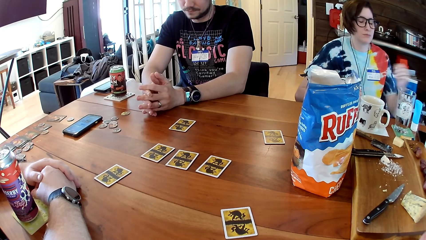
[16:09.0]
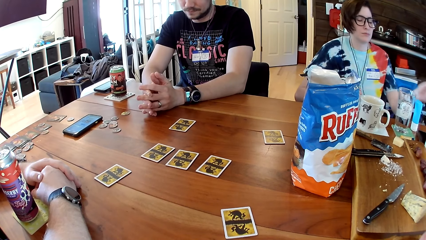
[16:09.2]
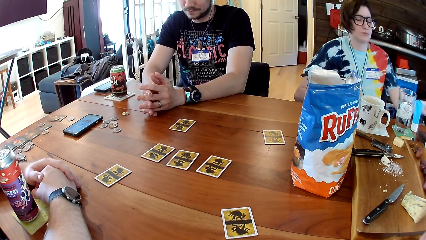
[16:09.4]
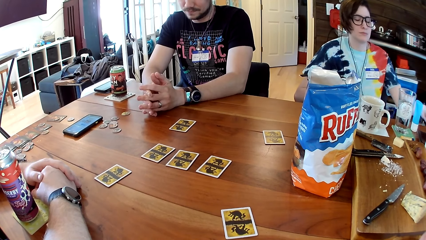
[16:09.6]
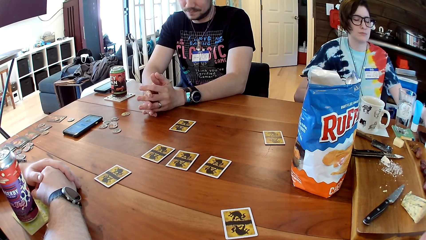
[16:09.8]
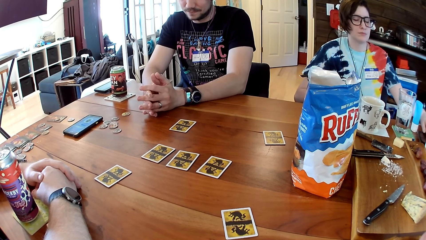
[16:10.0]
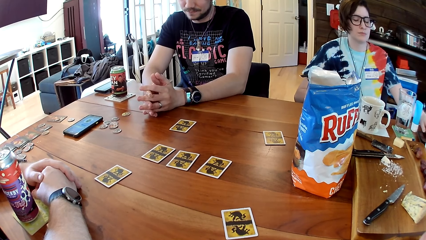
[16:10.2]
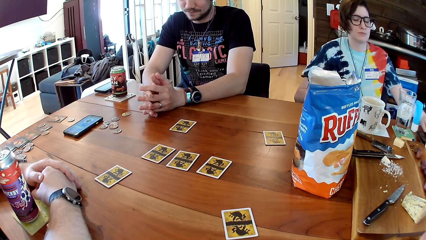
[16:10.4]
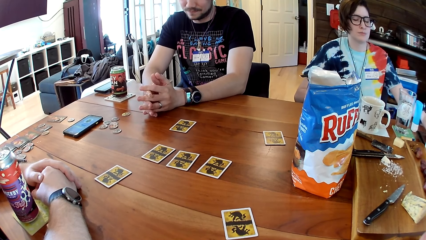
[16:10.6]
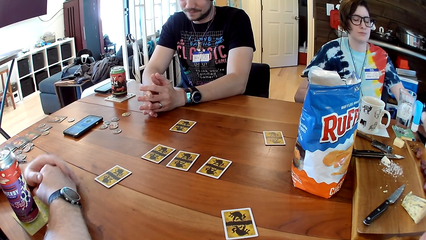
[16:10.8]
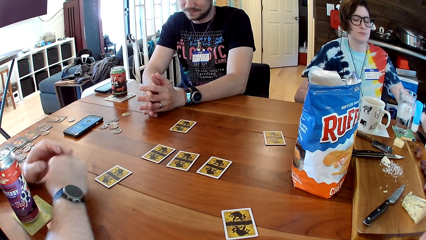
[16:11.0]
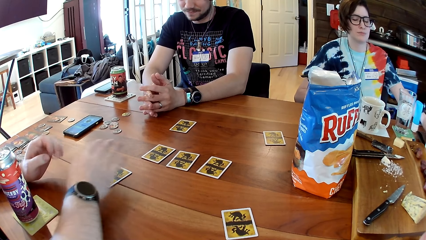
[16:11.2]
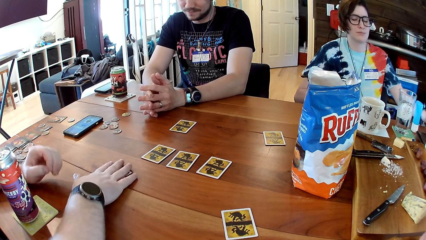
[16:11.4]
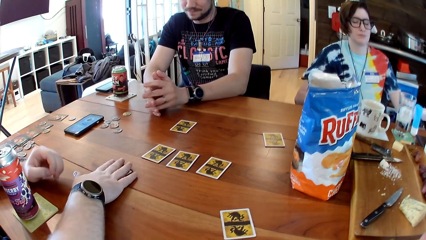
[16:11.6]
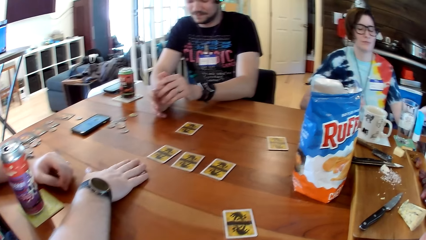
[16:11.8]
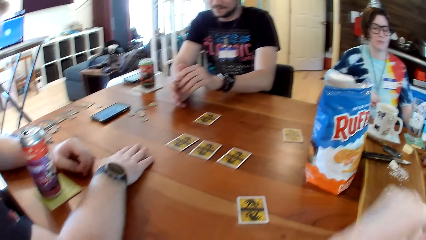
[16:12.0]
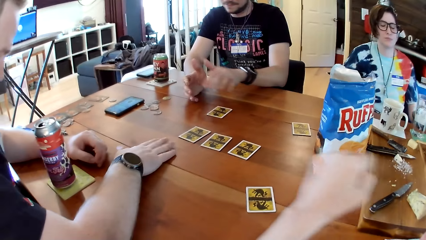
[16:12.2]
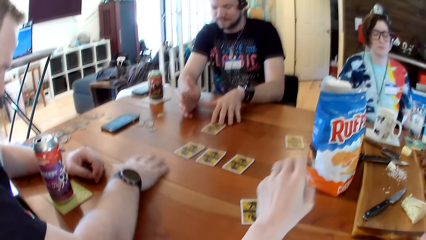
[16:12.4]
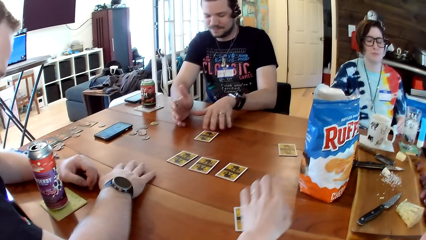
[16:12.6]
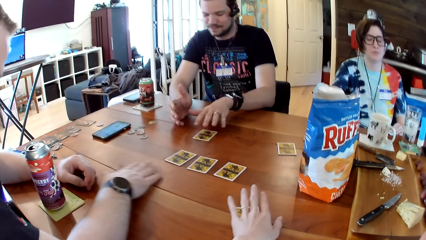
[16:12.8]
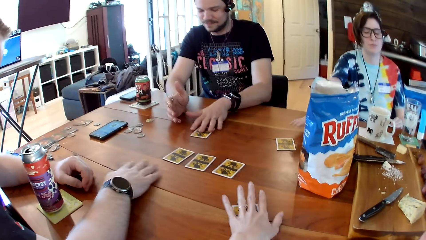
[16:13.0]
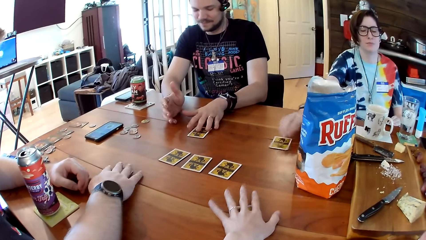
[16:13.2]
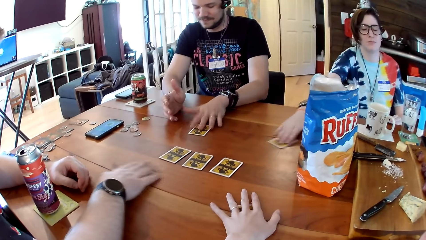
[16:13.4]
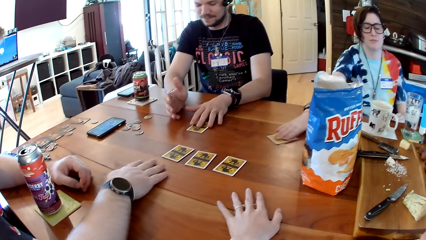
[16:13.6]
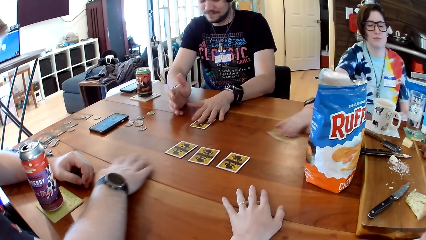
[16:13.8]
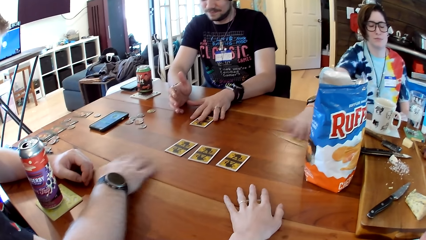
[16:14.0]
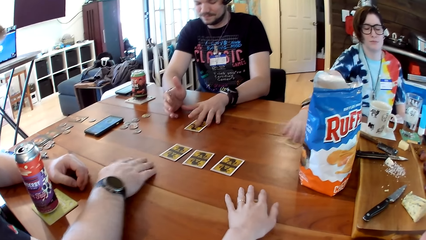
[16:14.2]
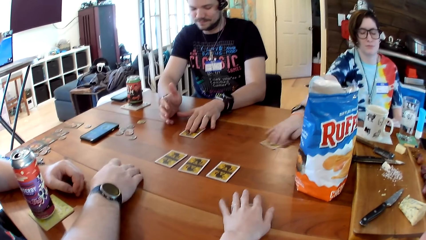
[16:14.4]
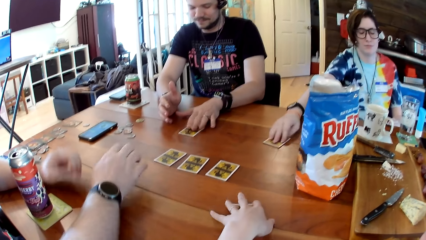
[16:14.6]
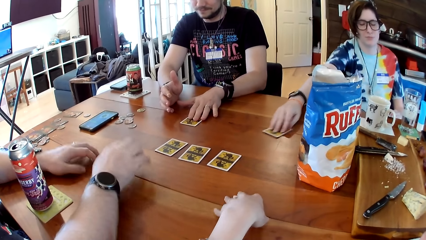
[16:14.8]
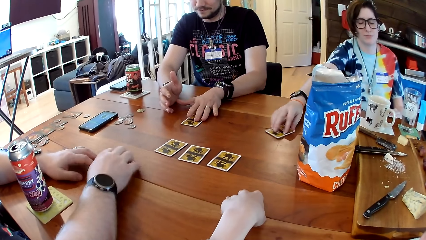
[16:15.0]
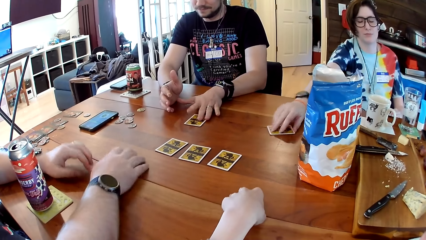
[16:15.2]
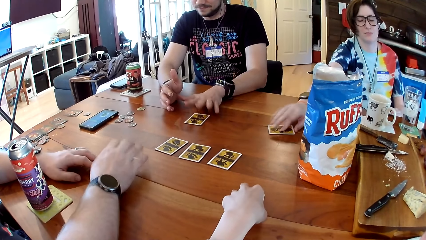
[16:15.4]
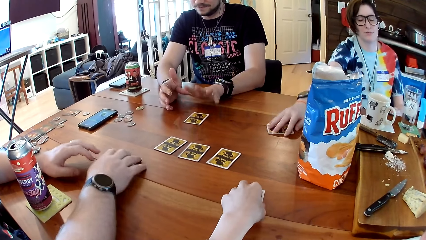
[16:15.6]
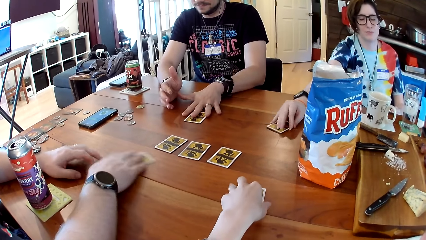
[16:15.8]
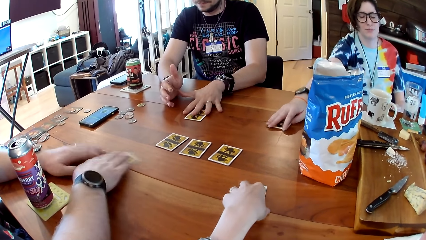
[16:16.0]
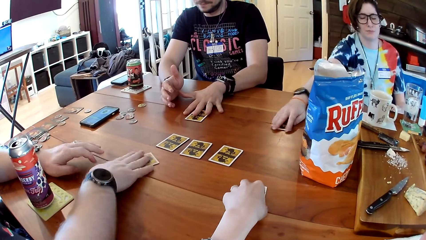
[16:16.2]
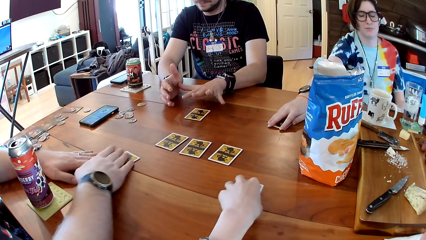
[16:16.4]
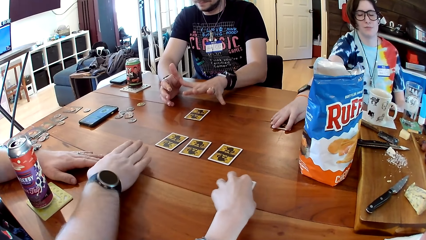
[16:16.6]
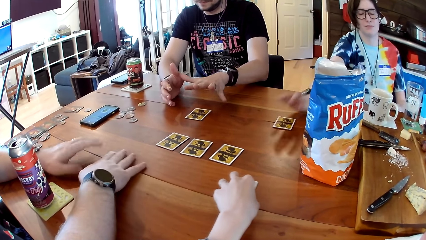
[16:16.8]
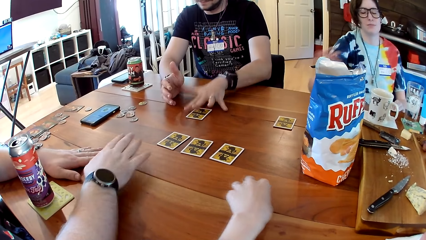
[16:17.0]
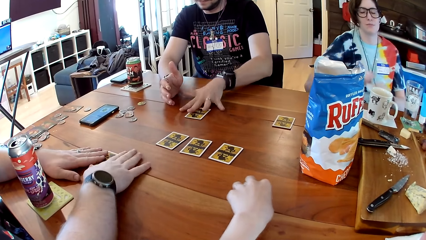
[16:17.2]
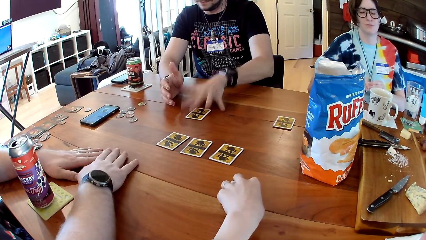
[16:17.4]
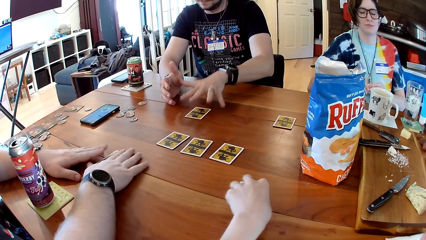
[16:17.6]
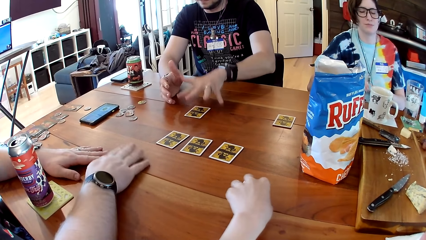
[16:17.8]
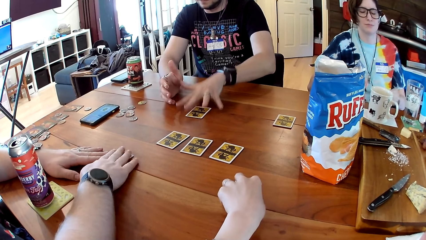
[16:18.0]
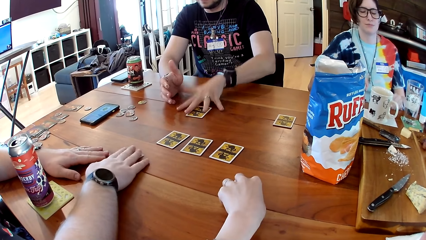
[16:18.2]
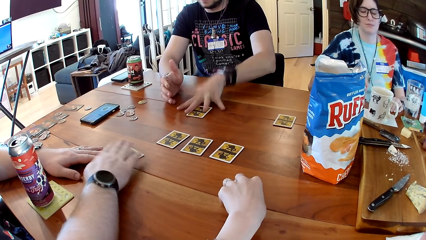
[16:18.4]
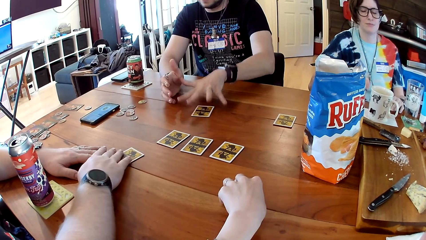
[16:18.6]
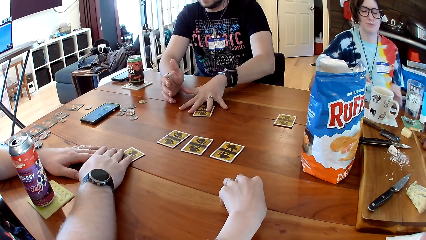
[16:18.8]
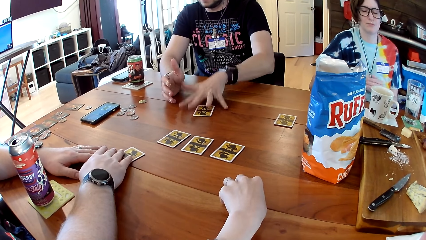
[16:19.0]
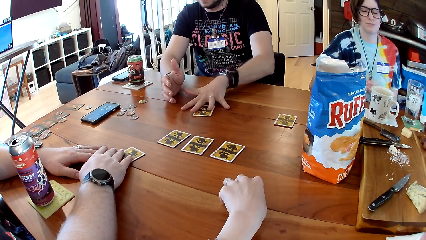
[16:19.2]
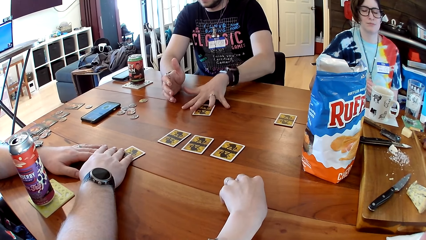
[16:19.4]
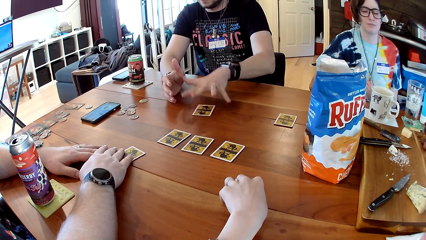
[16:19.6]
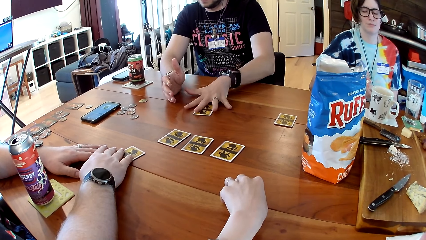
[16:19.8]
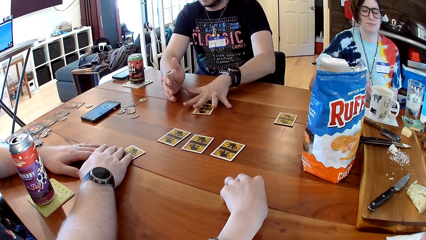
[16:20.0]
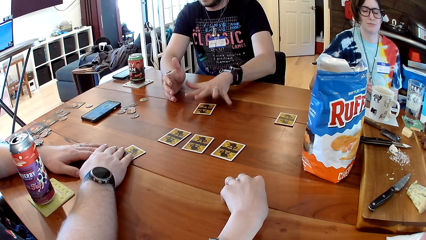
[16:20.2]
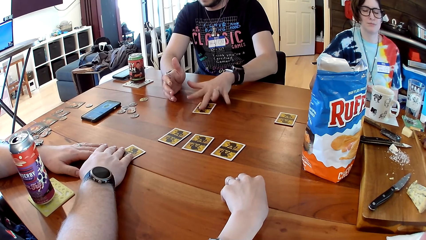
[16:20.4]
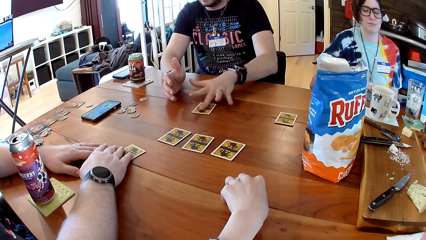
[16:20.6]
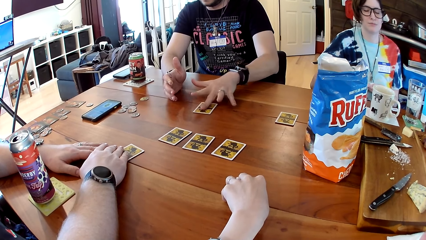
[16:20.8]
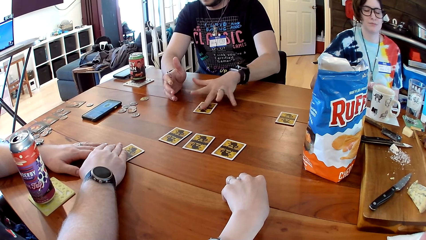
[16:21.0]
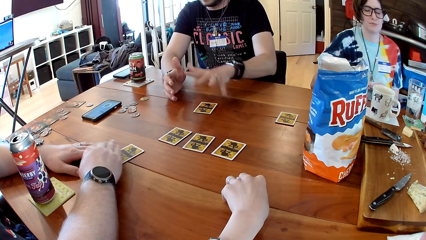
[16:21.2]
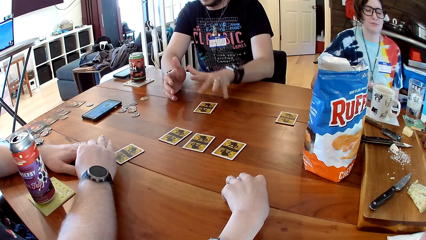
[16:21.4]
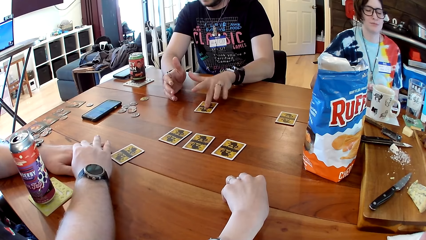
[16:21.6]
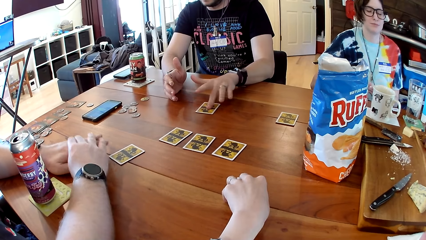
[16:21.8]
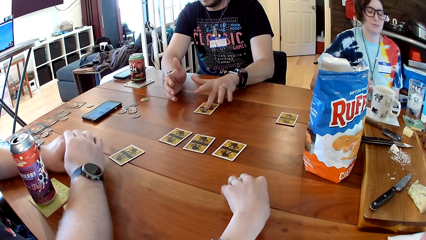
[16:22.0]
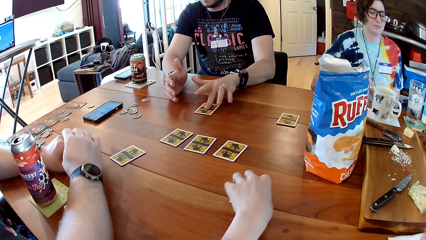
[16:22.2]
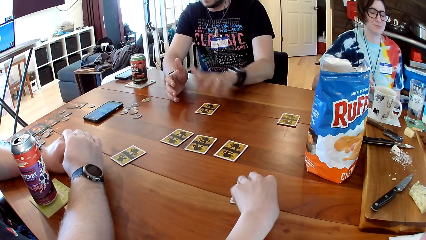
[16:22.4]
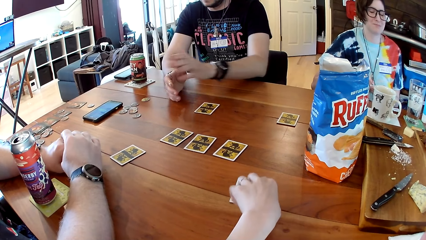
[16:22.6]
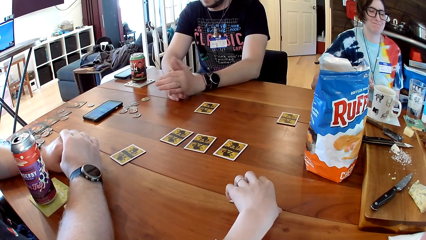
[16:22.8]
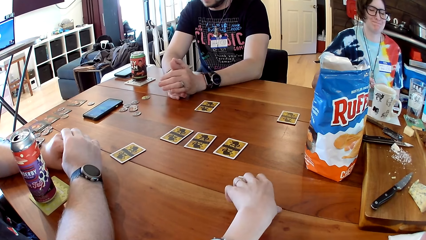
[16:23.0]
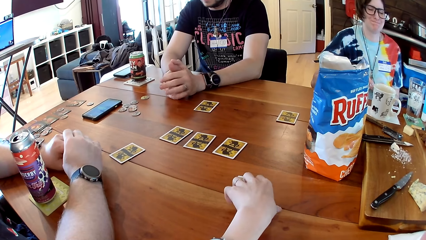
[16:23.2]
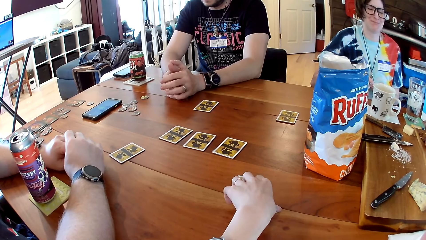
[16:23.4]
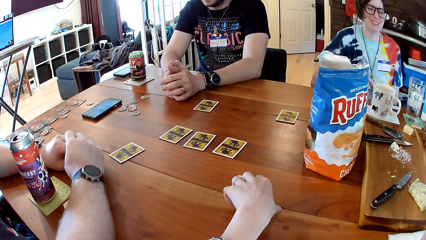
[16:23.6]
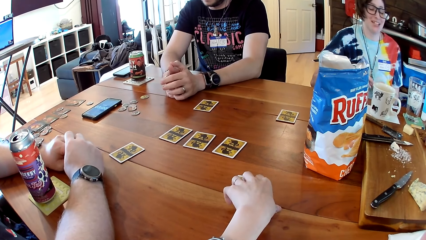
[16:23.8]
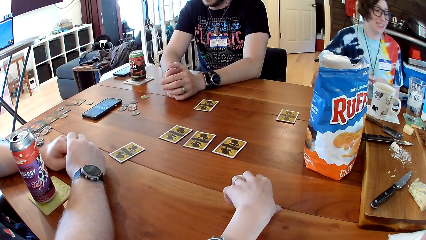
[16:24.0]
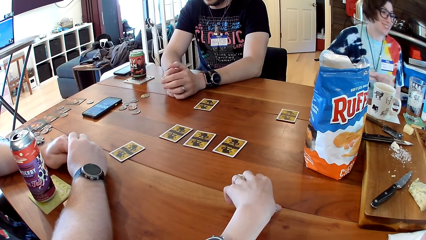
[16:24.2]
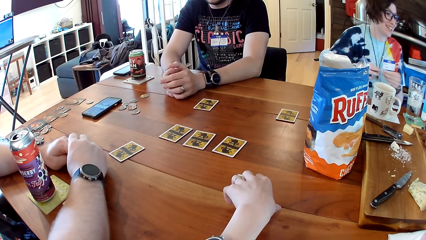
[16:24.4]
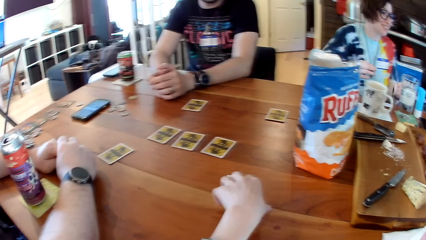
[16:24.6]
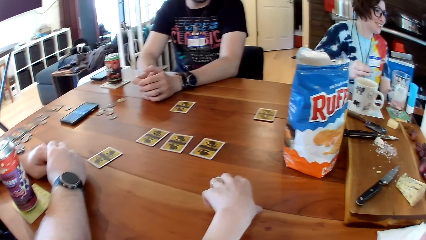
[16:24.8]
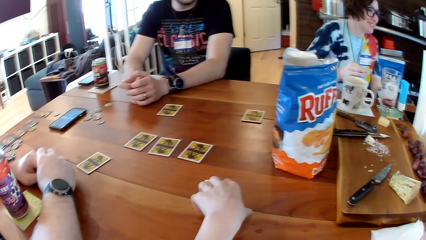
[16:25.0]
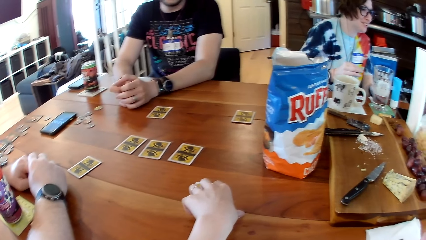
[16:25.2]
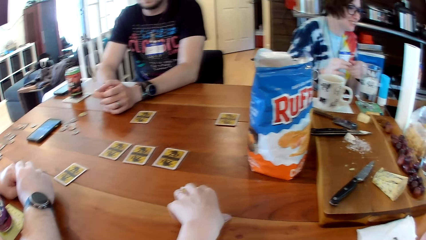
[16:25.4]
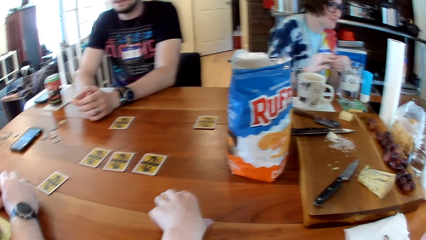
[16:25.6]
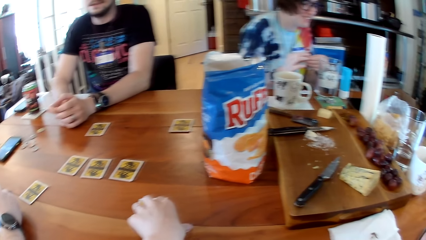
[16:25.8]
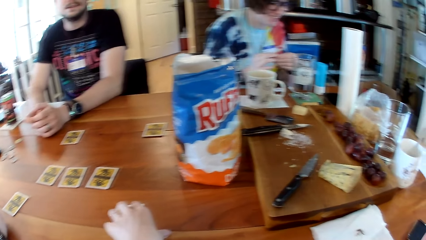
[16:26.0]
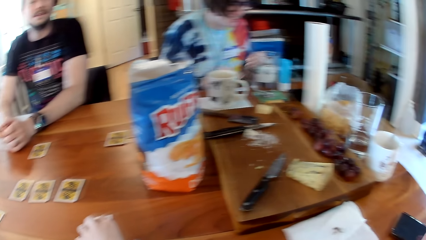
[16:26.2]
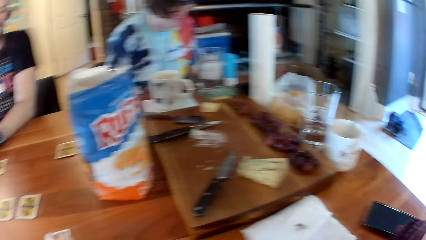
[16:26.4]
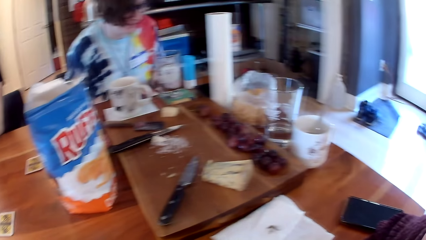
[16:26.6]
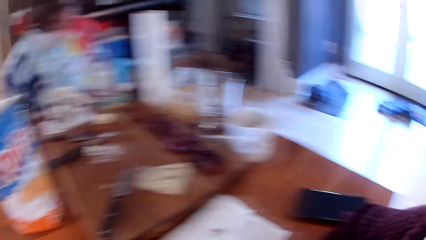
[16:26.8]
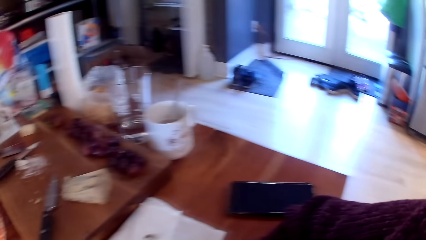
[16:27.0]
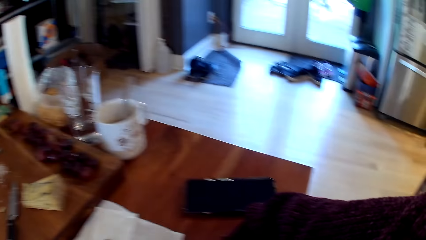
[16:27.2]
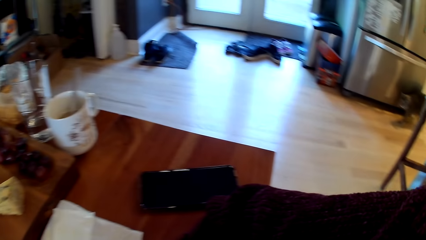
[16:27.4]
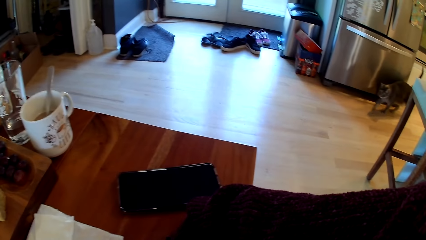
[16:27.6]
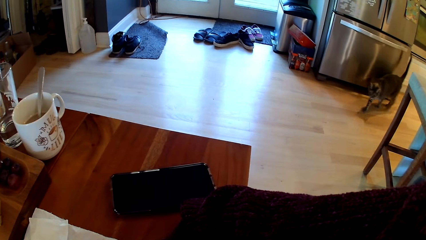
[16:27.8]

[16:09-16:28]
A man moves a card on the table with his right hand. A man rubs a card on the table. Another man moves a card on the table with his left hand. The camera wearer moves a card on the table with her left hand. A woman moves a card on the table with her right hand. The first man drums on the table with both hands. The other man drums on the table with his left hand. The camera wearer touches a card. A man rubs a card on the table. The woman interacts with the camera wearer, the first man and the other man at the table.
